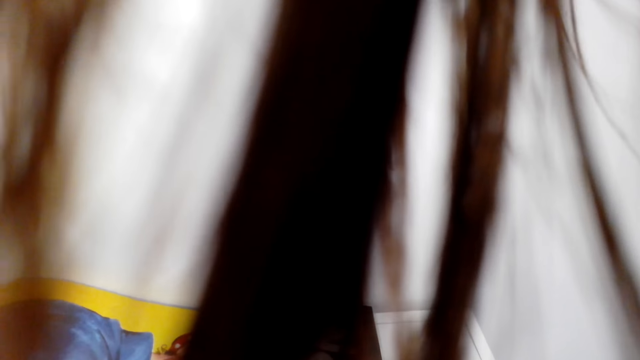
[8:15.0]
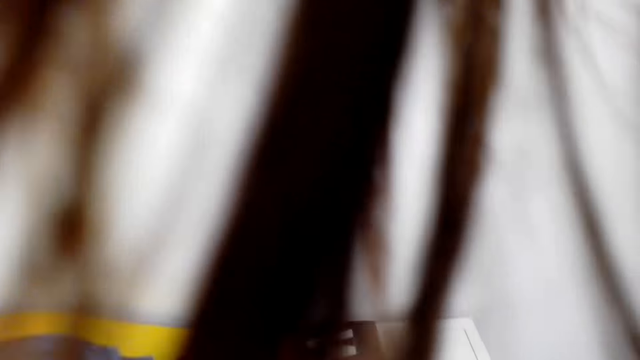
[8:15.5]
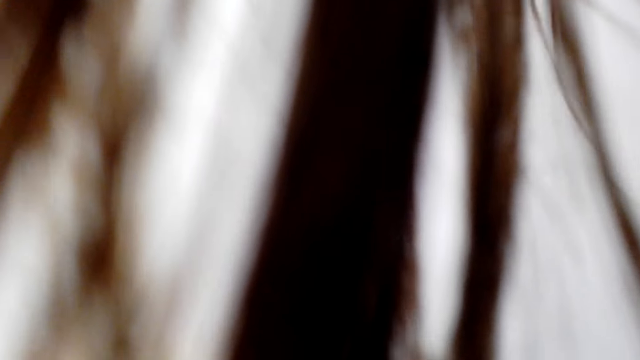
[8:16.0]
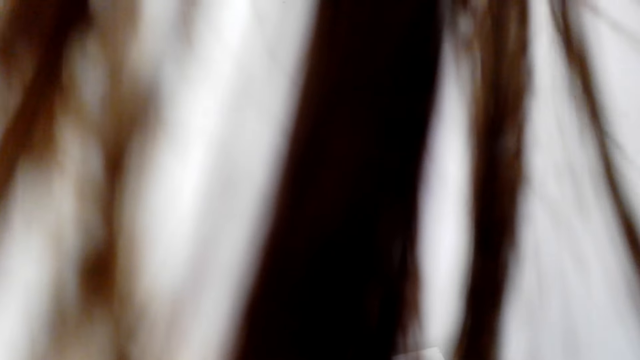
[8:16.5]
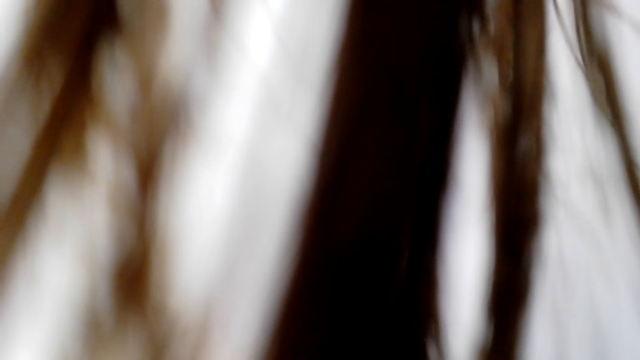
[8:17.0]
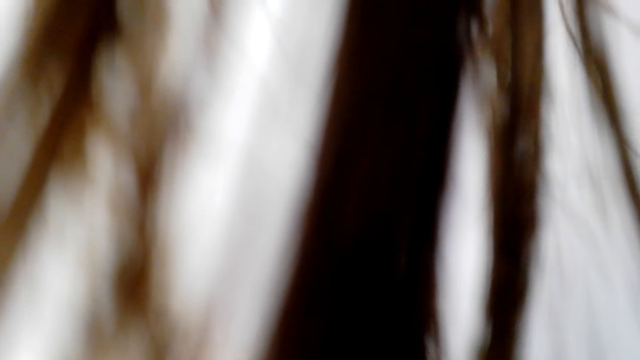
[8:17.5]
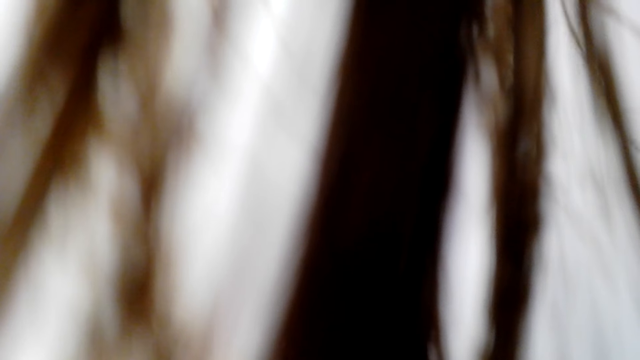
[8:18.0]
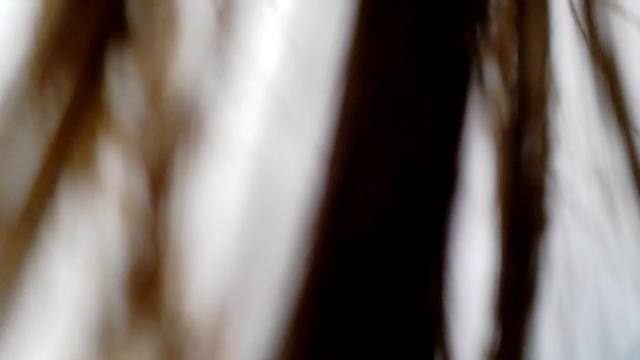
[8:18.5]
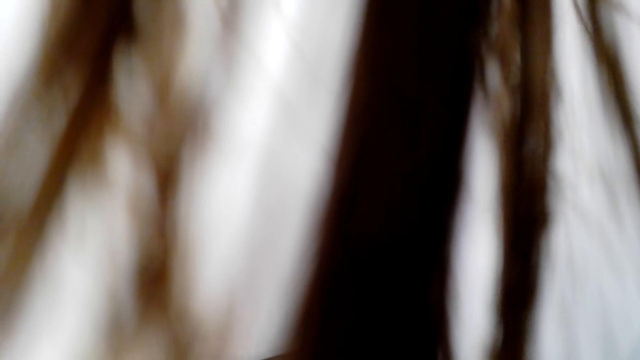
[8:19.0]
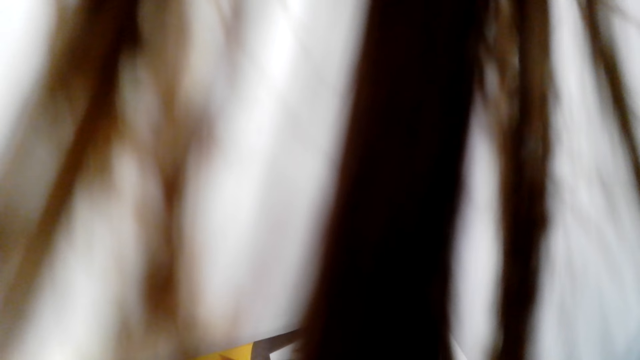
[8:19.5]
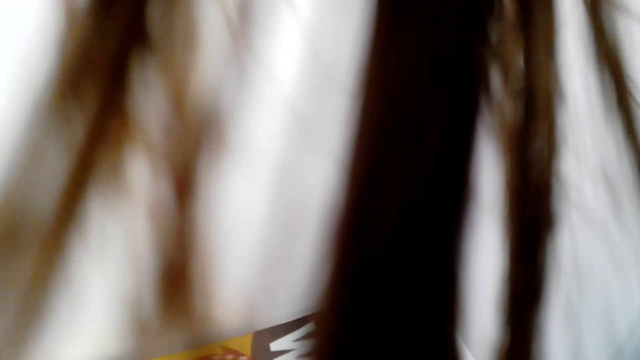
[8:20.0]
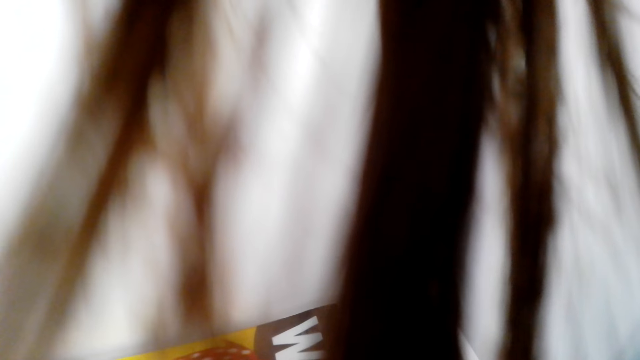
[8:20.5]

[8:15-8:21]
The camera wearer stares at a wall art.

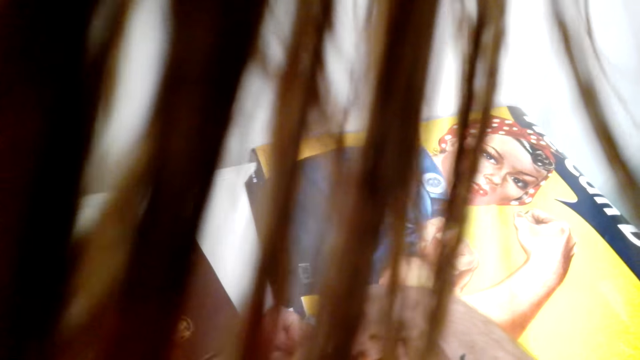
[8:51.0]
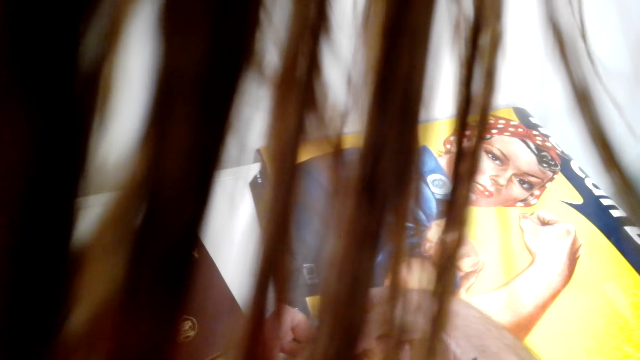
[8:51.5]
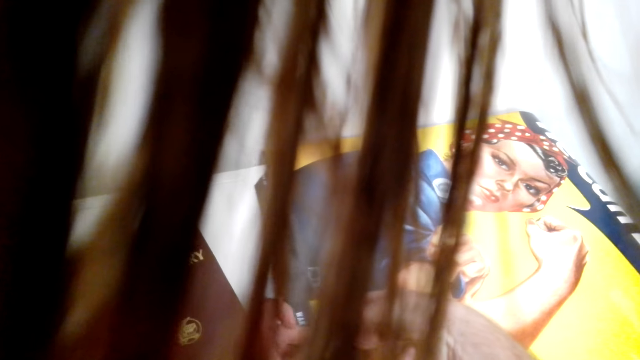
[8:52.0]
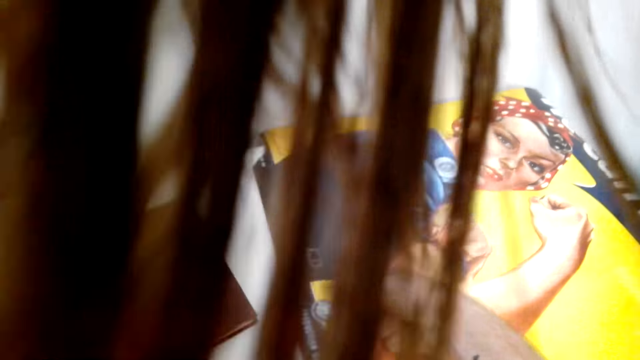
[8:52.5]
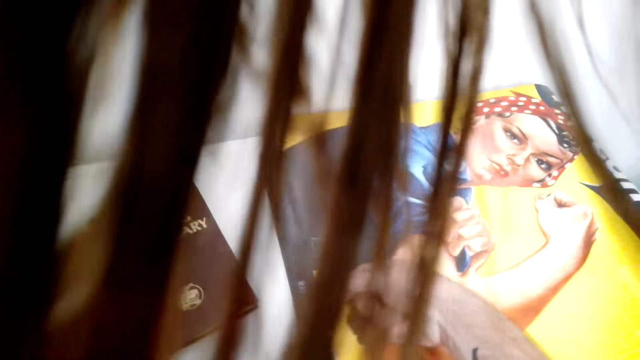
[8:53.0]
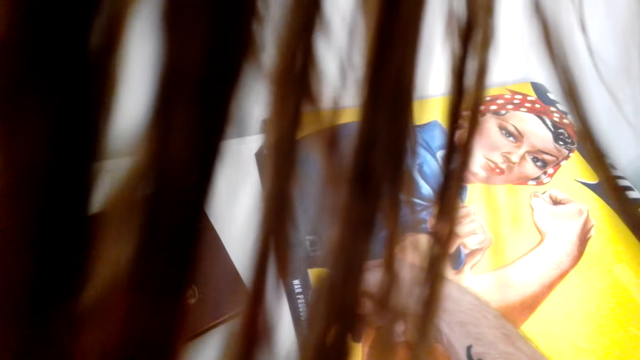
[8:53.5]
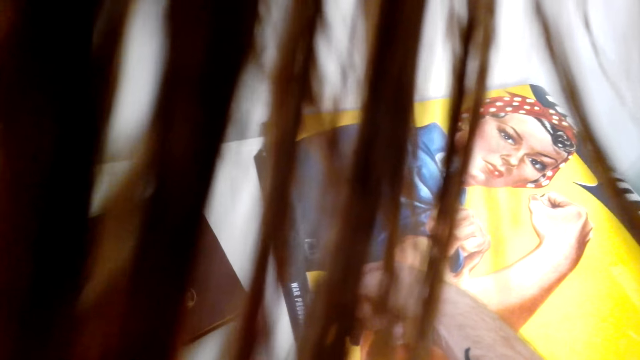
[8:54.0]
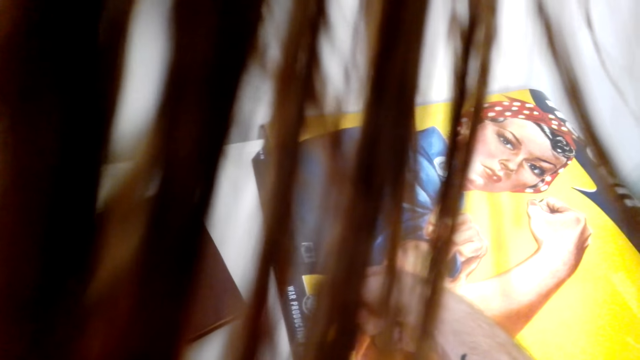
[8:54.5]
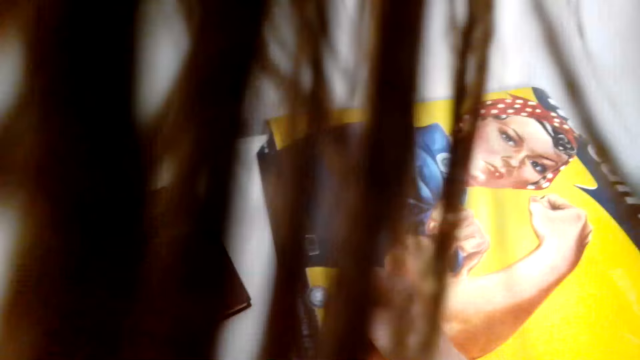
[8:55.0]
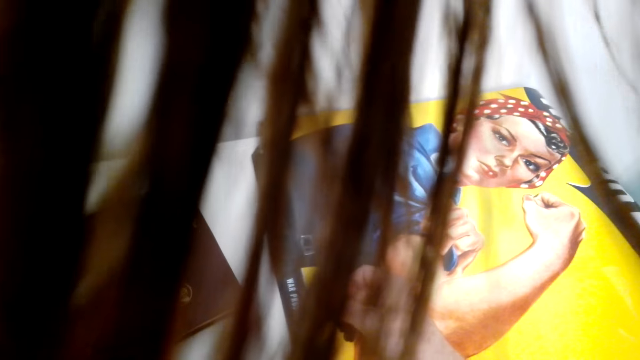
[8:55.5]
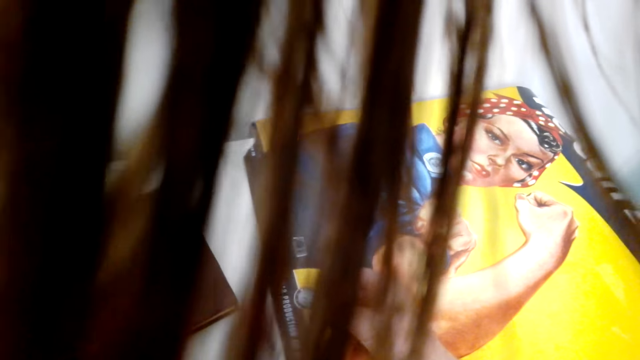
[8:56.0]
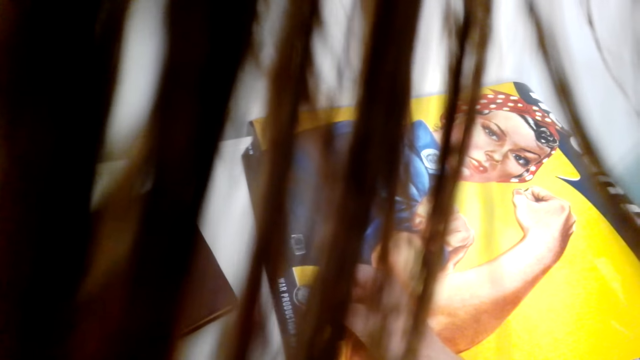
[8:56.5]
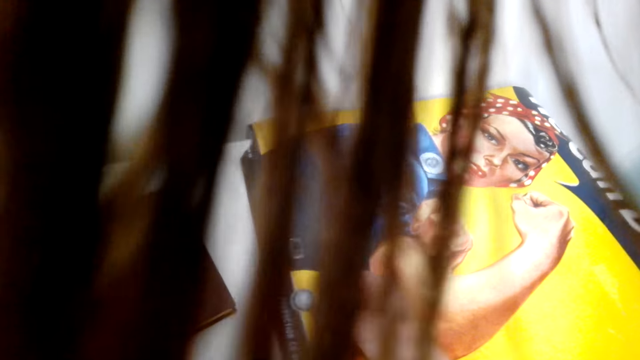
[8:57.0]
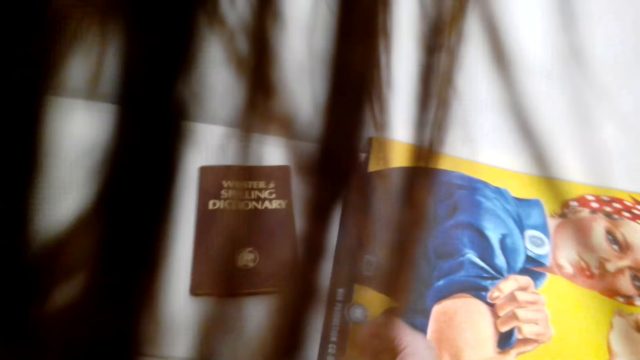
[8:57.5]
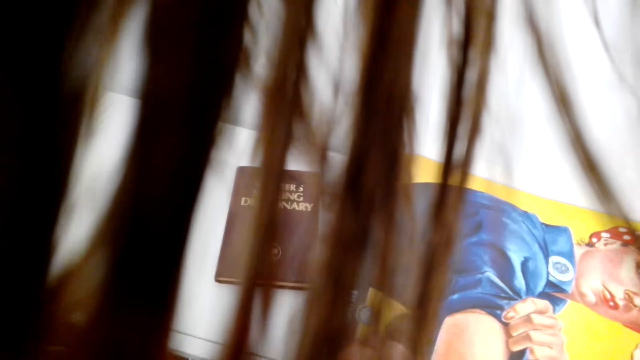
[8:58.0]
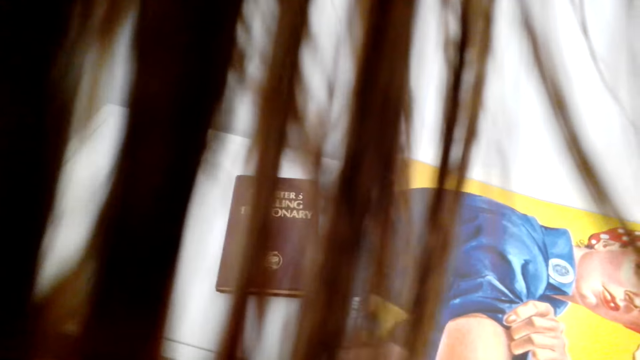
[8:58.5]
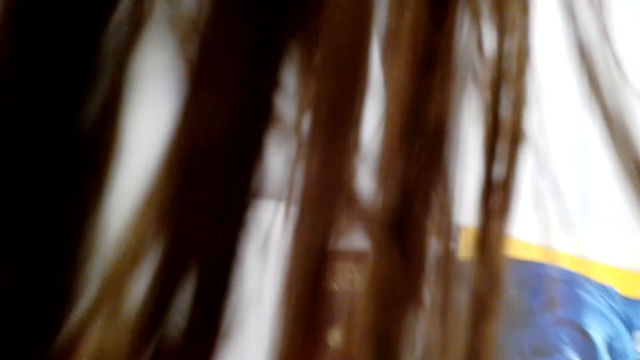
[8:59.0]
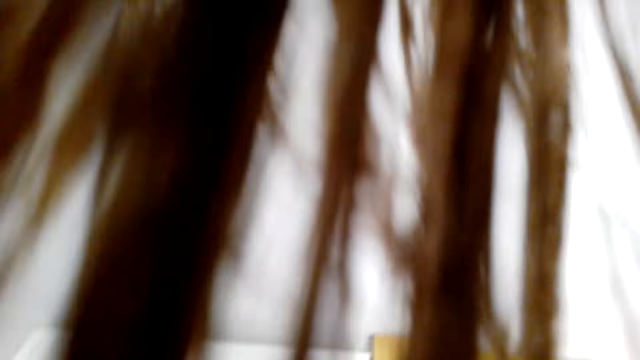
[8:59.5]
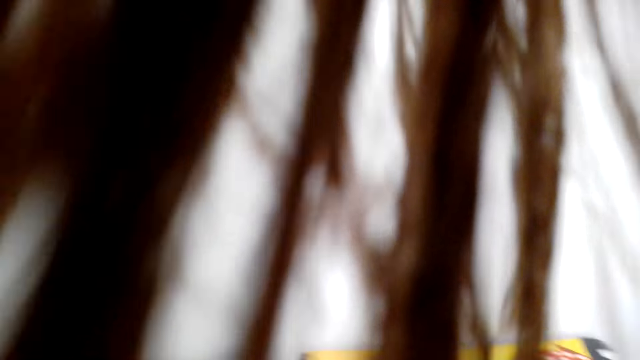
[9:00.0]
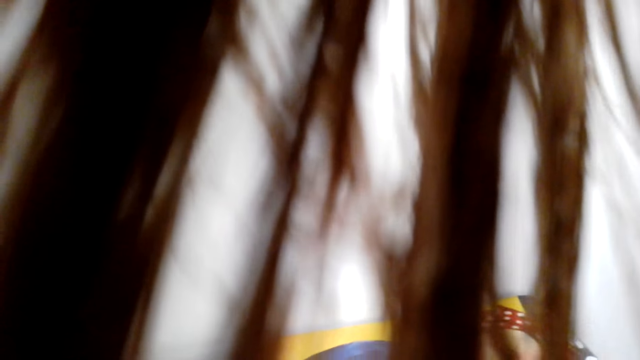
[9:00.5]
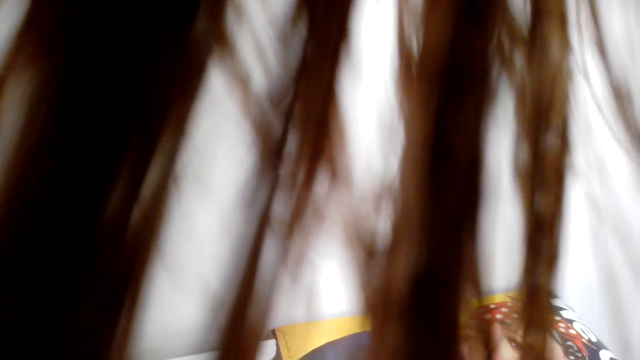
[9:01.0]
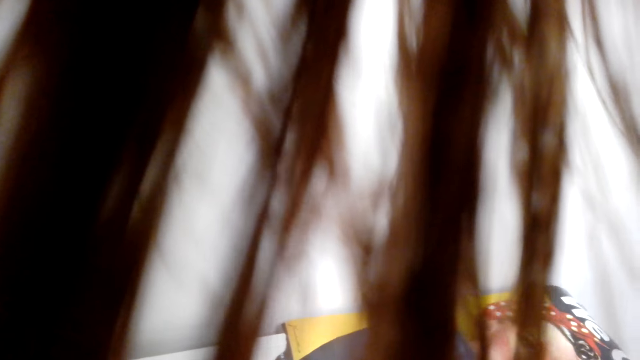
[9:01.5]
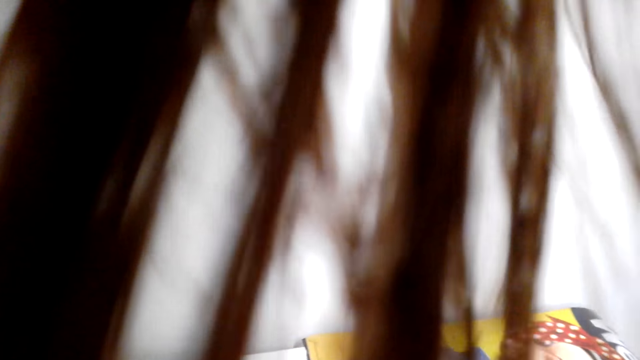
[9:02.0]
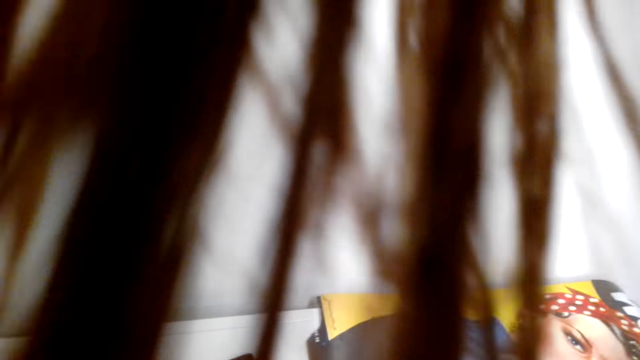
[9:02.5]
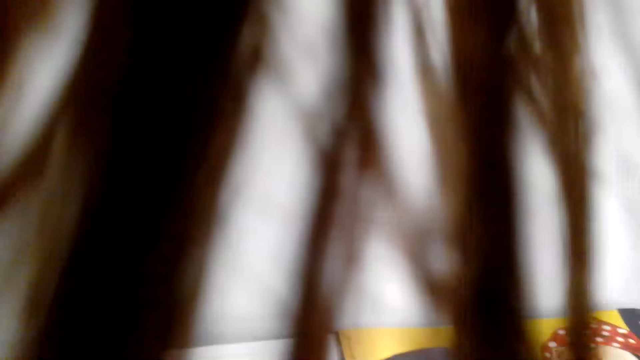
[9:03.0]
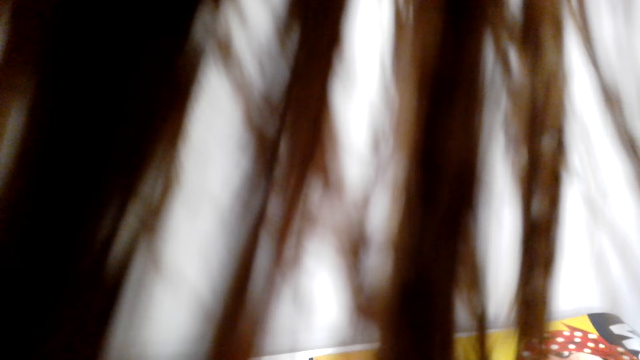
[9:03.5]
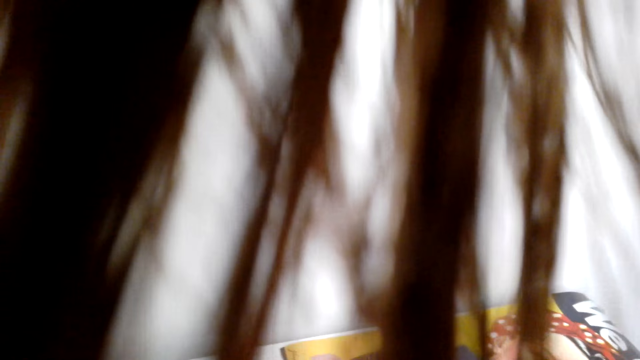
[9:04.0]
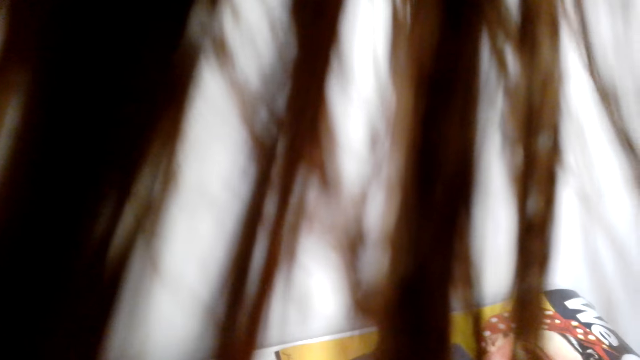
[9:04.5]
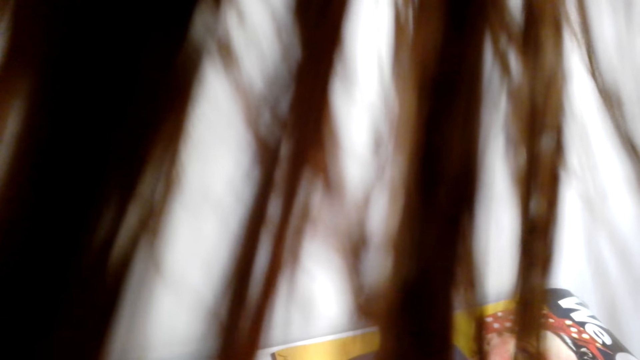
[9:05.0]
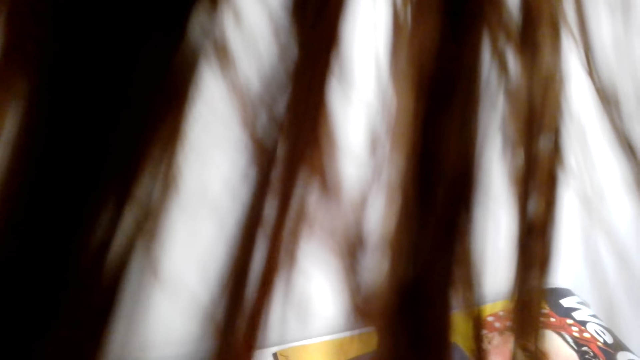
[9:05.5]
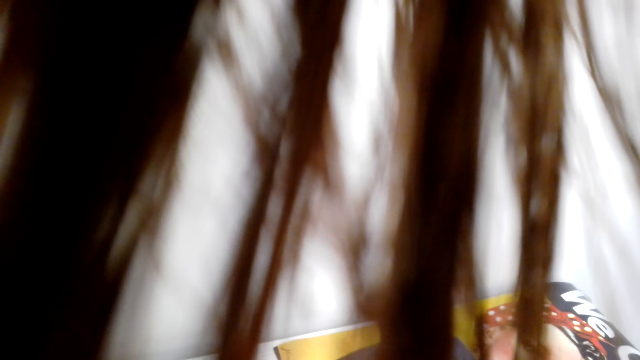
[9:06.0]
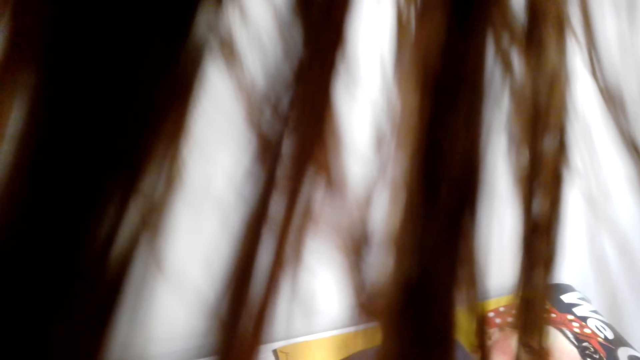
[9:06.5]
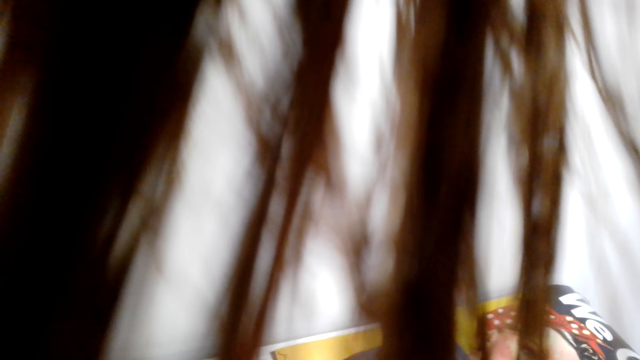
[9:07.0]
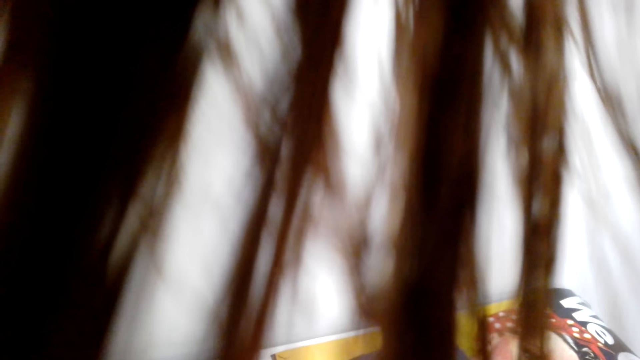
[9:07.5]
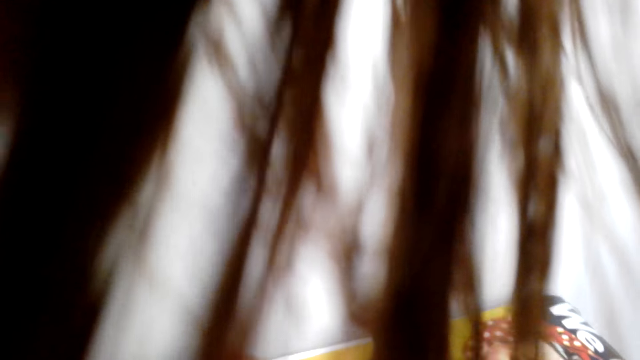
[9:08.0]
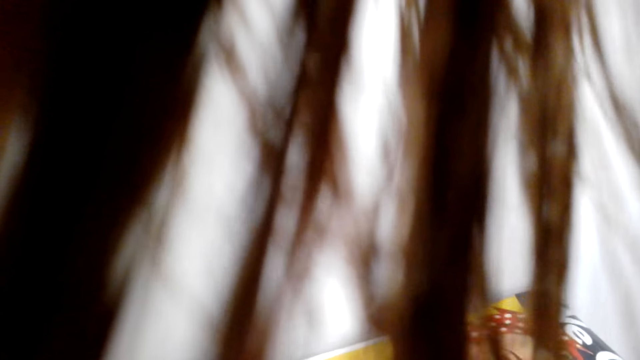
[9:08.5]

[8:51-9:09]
The camera wearer stares at a wall art.
